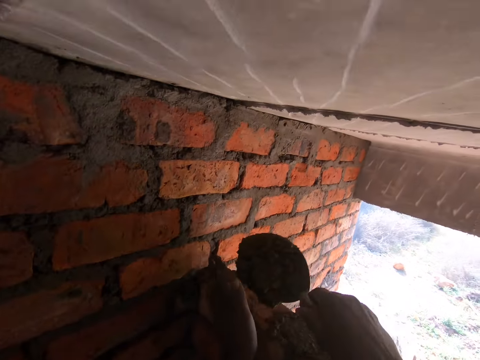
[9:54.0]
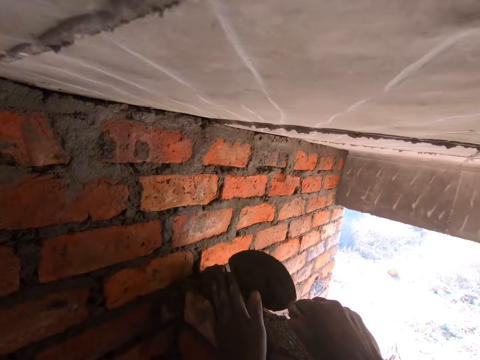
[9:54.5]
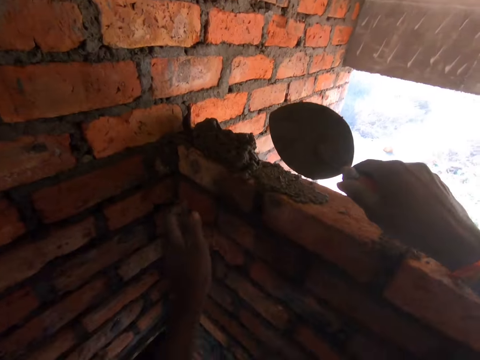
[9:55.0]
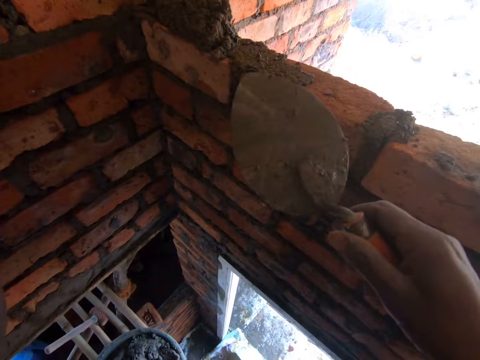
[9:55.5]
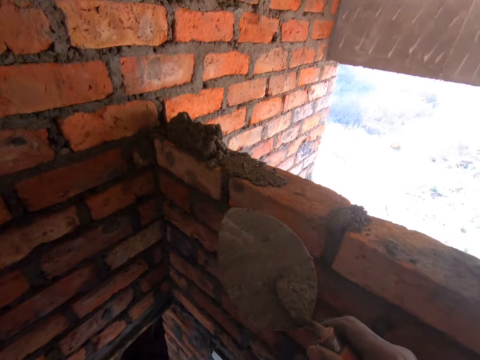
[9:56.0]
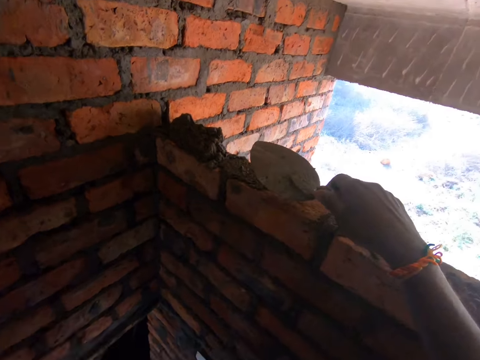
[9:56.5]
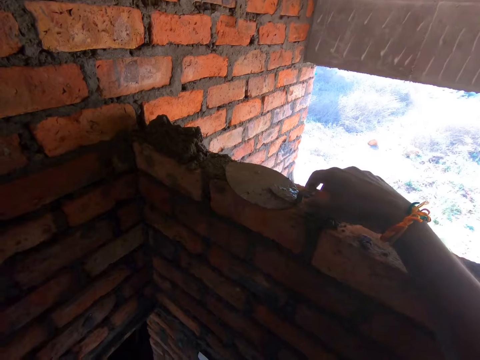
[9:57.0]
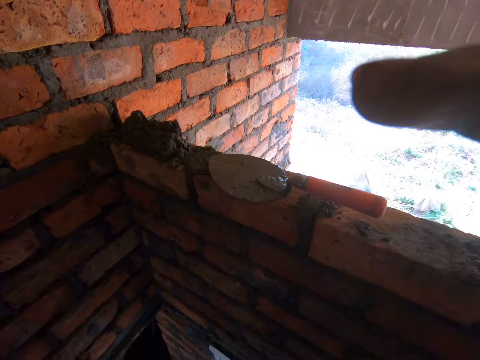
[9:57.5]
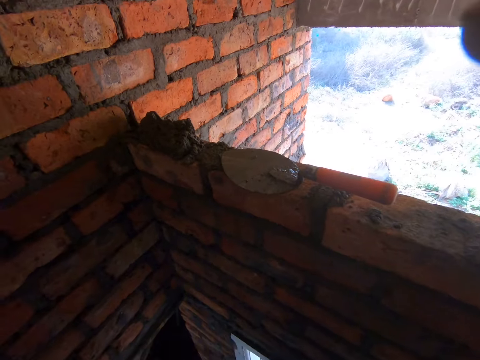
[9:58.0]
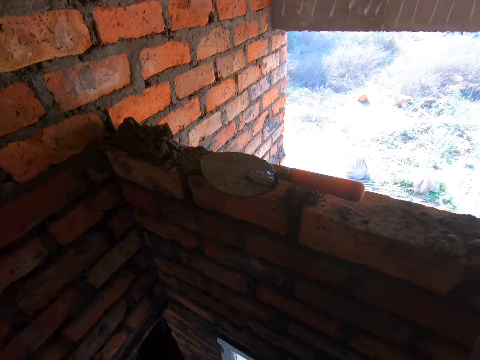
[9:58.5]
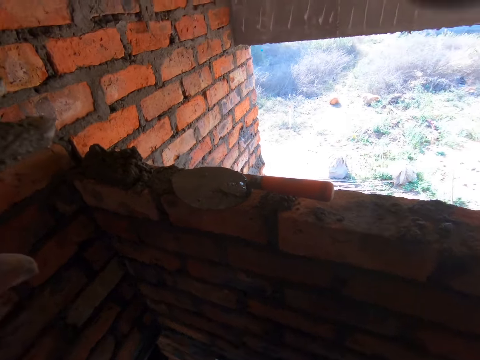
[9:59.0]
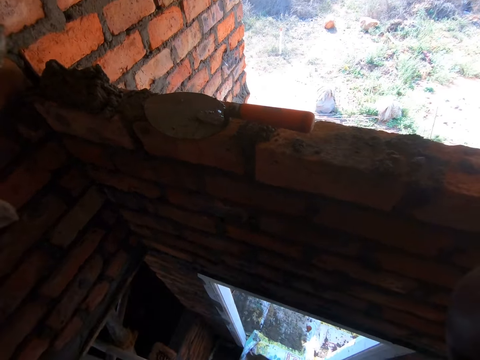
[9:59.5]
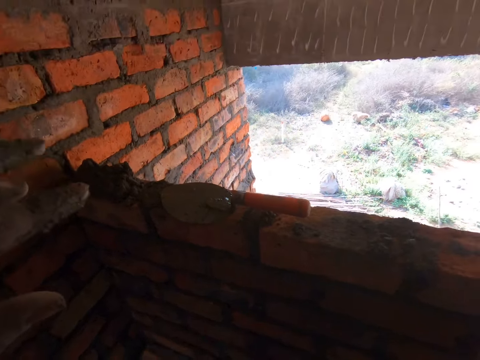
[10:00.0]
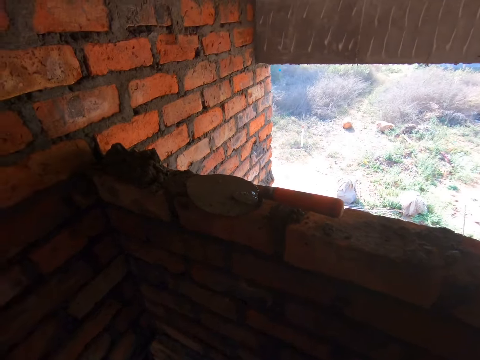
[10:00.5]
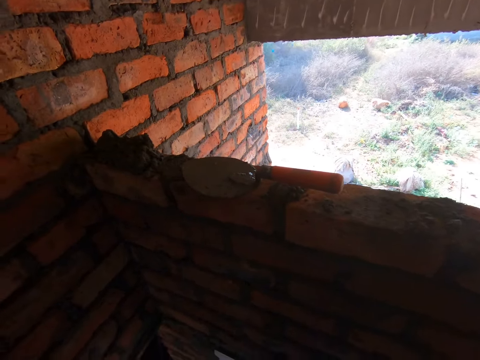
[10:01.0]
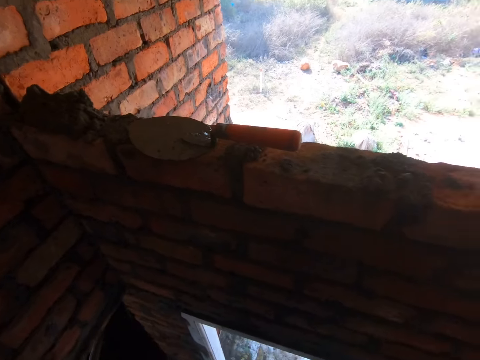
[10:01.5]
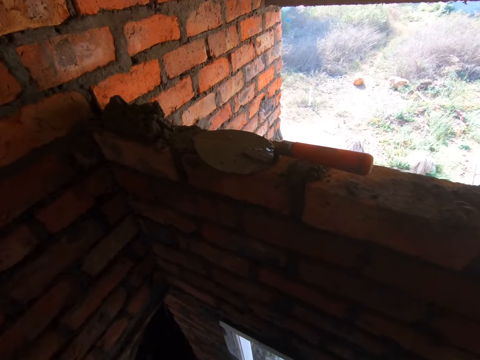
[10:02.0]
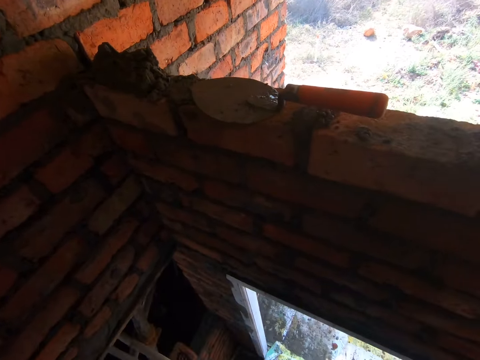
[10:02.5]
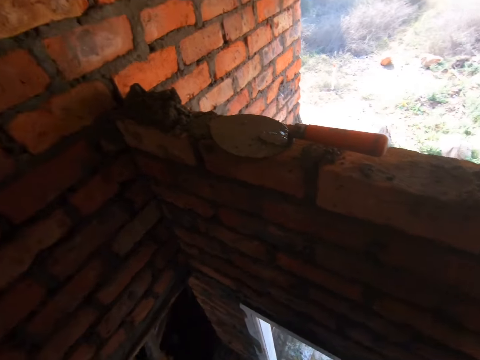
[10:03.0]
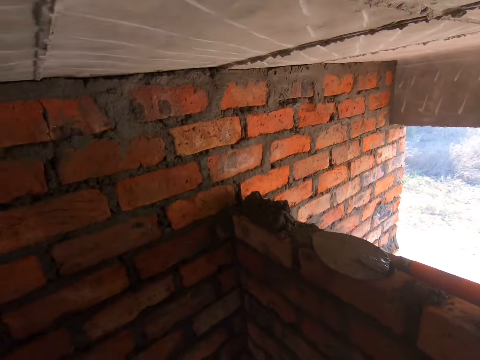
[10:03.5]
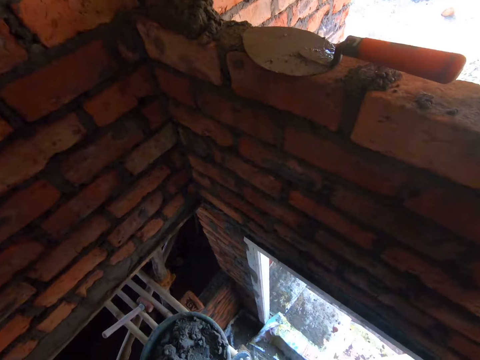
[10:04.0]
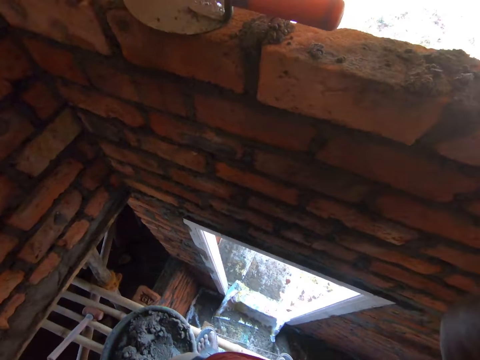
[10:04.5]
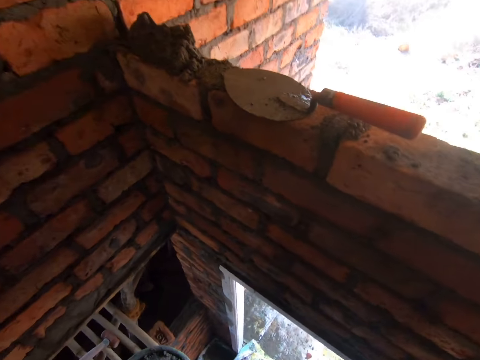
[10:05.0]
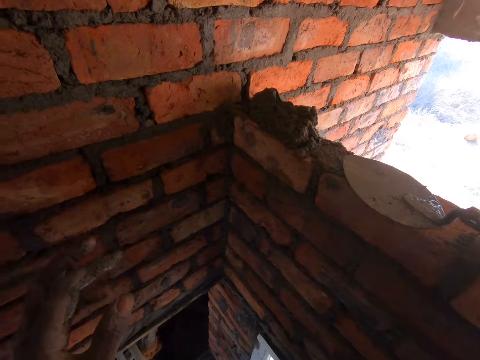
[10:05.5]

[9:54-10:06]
The camera wearer puts down concrete. They look around and move a hand. They put down a trowel on a brick. They adjust a camera and look around.

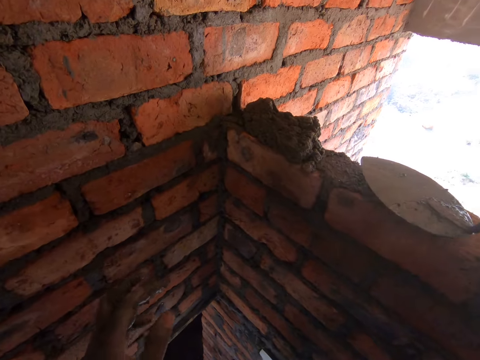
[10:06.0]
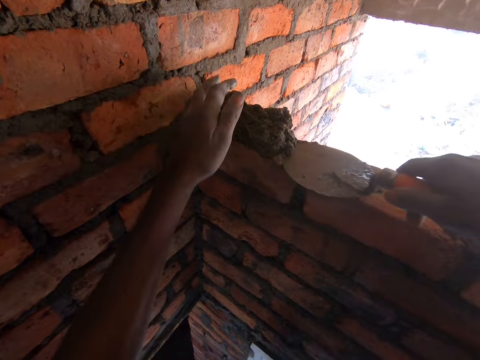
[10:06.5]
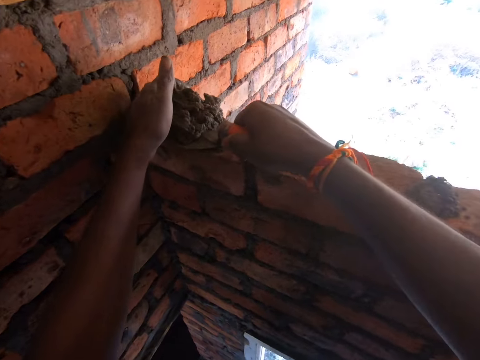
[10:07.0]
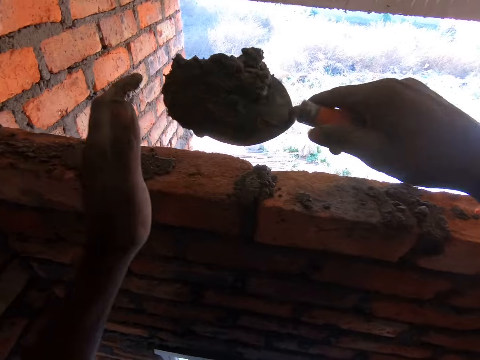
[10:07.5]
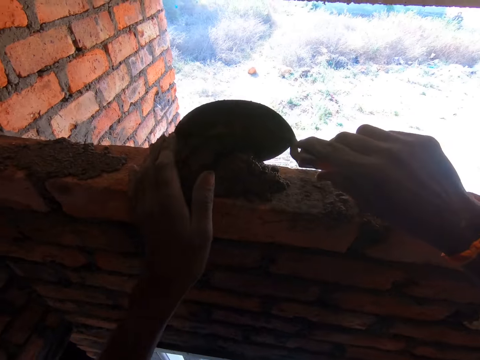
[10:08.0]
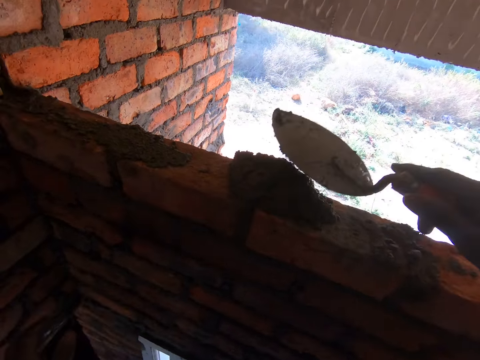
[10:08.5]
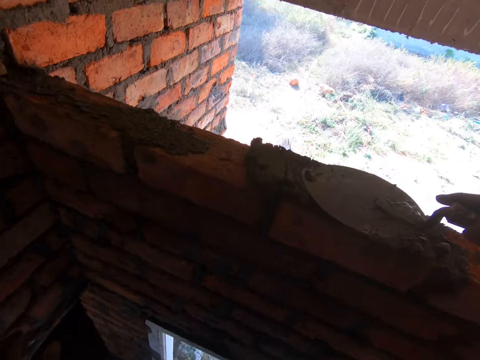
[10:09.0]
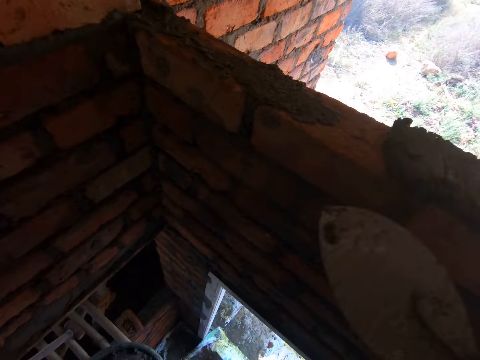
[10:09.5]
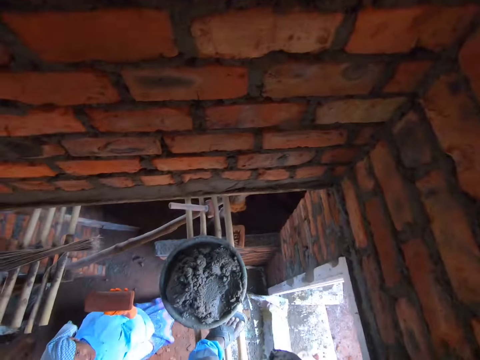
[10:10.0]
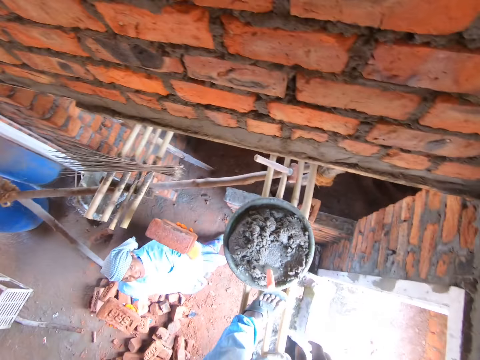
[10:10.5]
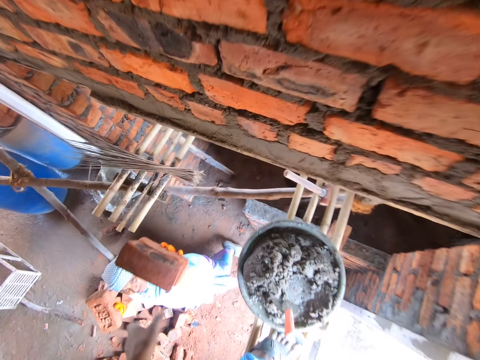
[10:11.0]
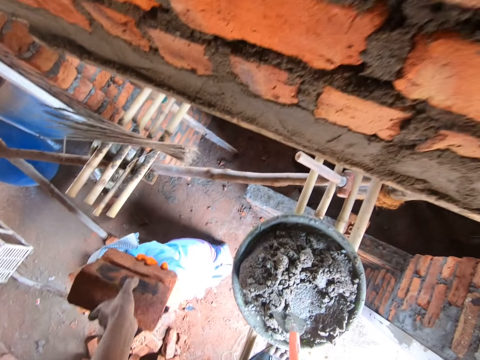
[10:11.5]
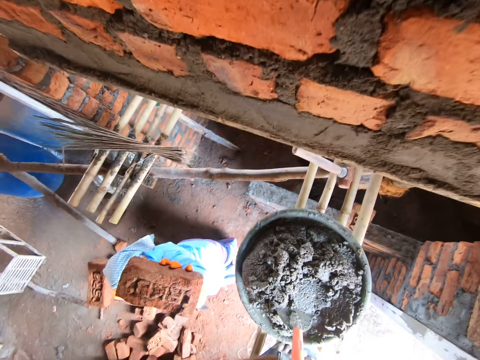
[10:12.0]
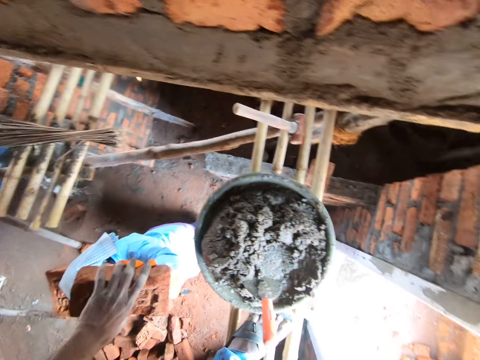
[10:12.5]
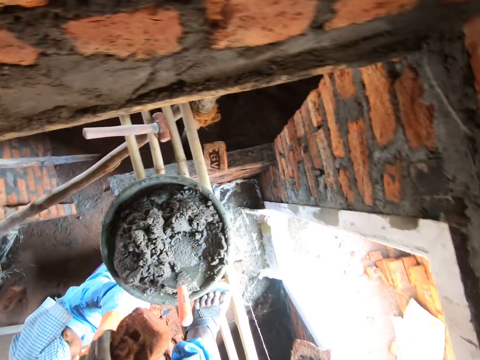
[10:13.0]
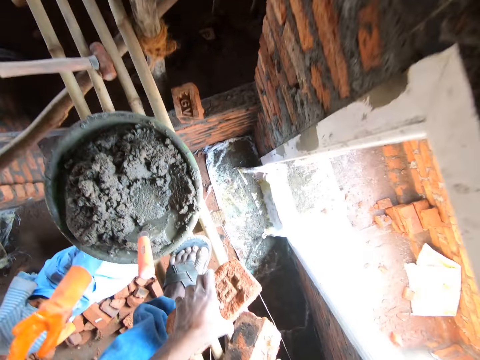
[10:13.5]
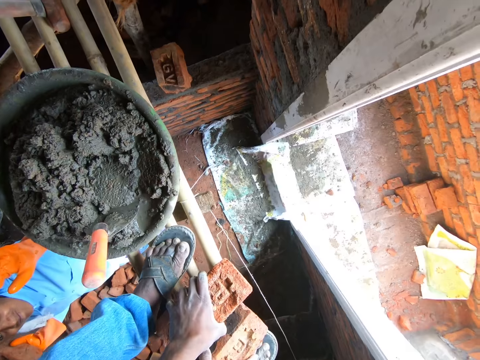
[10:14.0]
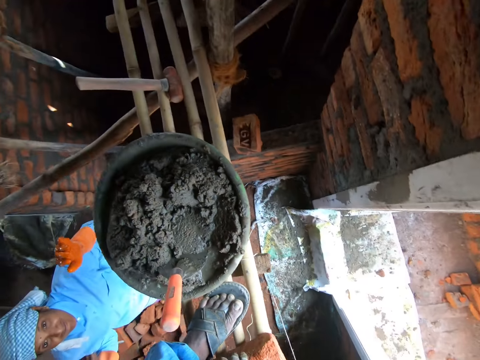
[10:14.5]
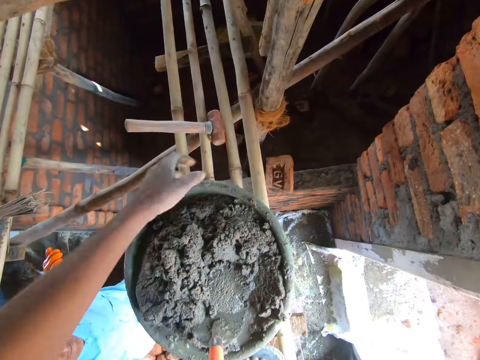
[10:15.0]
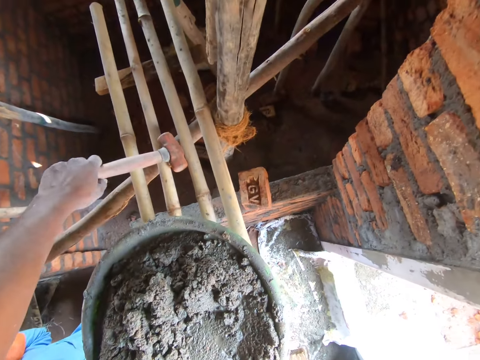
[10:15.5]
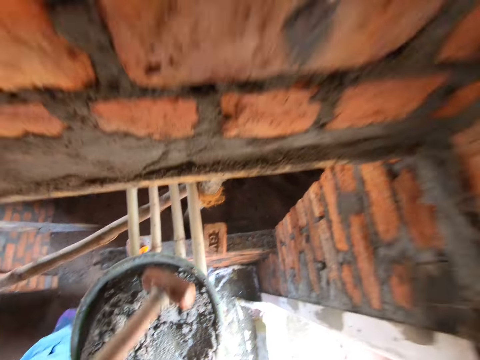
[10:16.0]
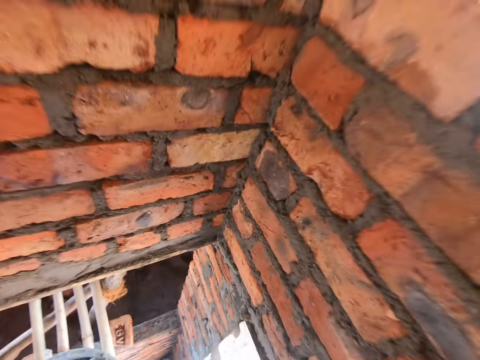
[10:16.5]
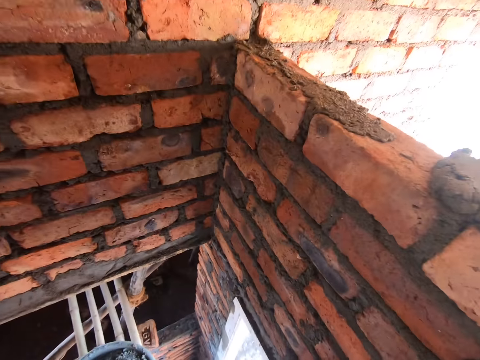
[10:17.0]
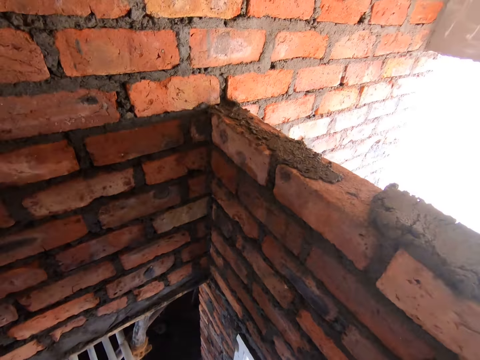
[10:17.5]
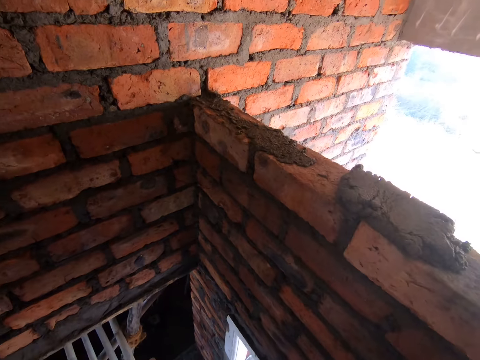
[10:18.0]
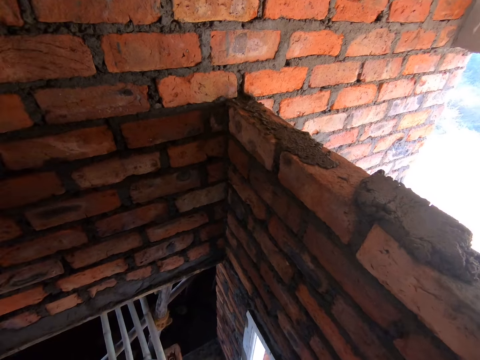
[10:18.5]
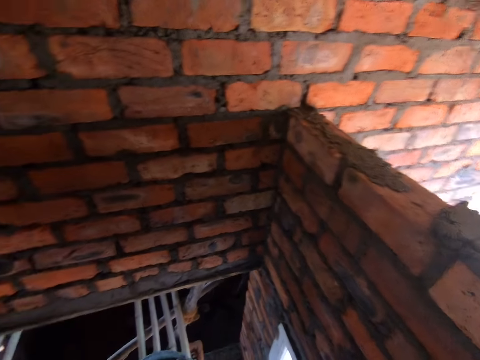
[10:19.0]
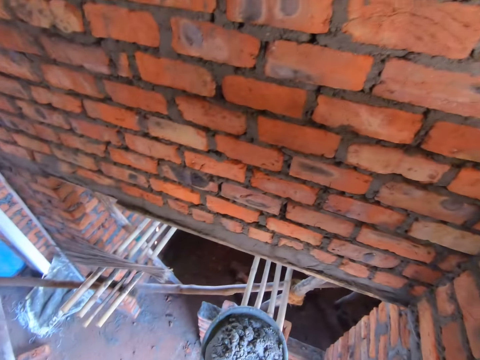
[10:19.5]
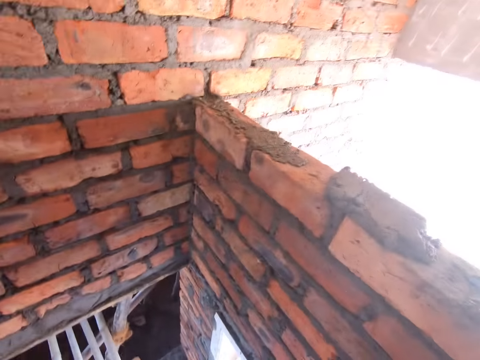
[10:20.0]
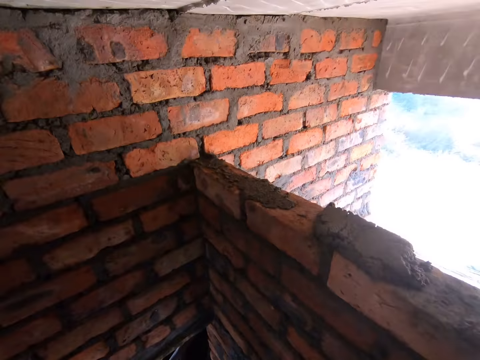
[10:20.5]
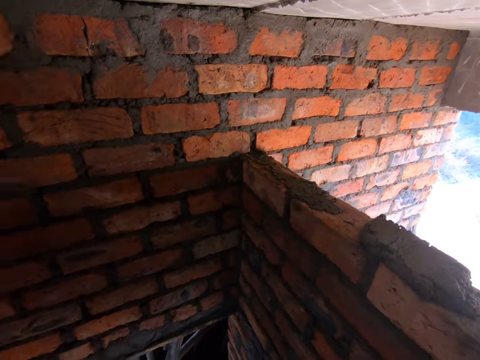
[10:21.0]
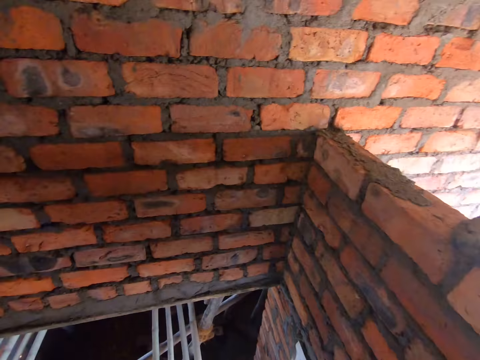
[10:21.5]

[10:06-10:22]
The camera wearer picks up a trowel, scoops concrete with the trowel and puts down concrete. They smoothen concrete on the bricks with the trowel and put down the trowel. They pick up a brick and drop the brick on the left hand. They pick up another brick and put down the bricks. They pick up a hammer, look around and look at the wall.
